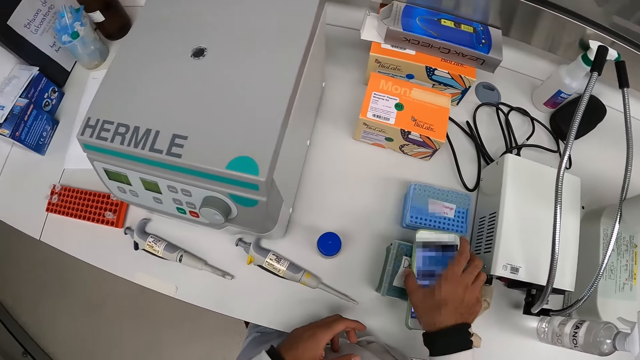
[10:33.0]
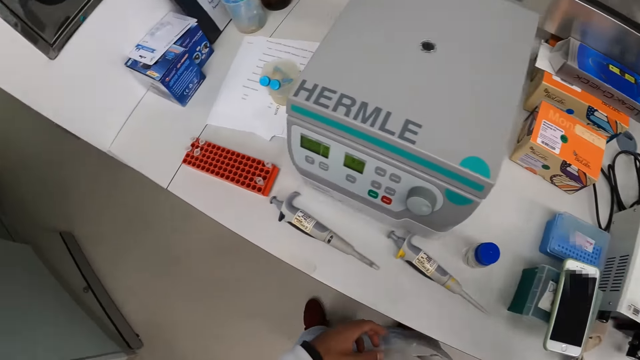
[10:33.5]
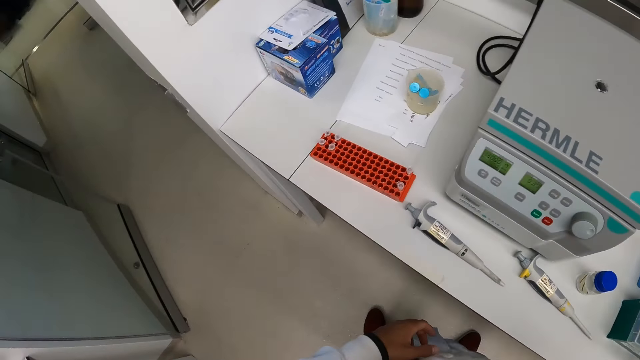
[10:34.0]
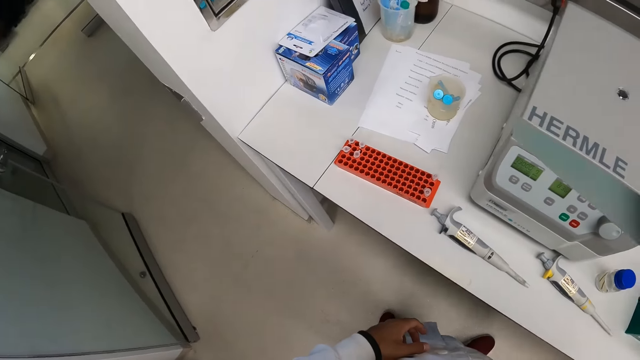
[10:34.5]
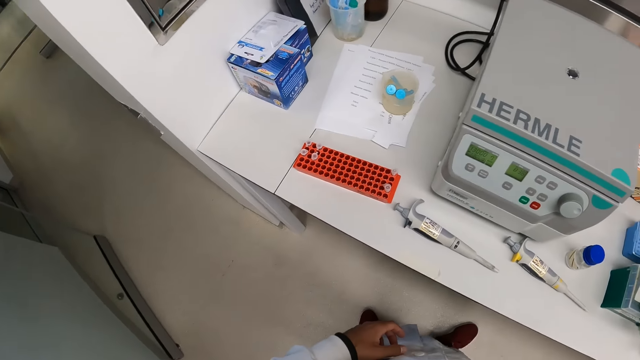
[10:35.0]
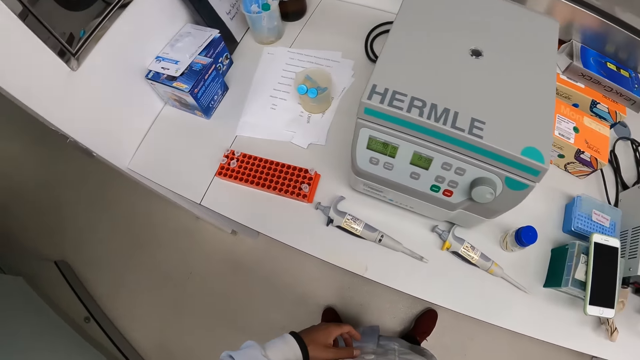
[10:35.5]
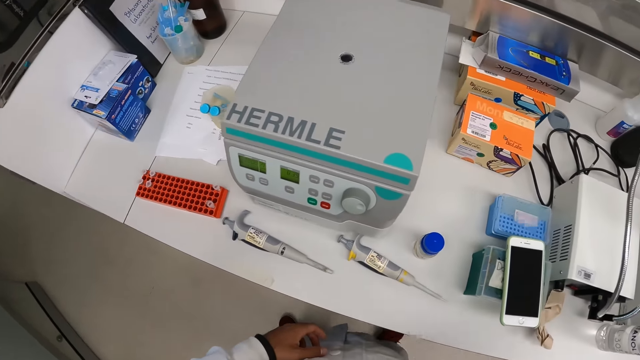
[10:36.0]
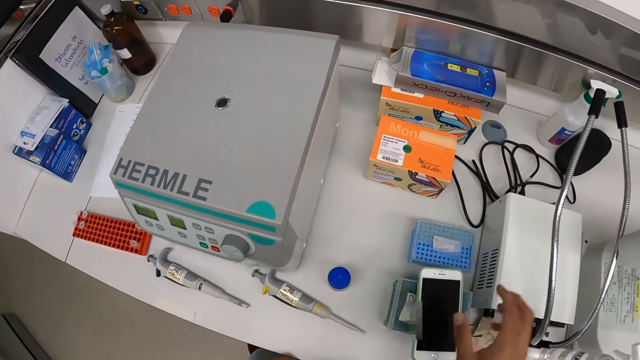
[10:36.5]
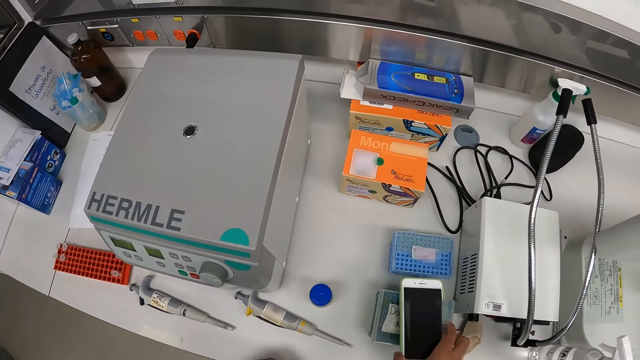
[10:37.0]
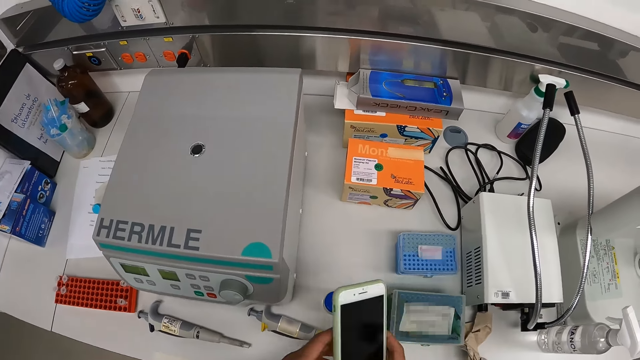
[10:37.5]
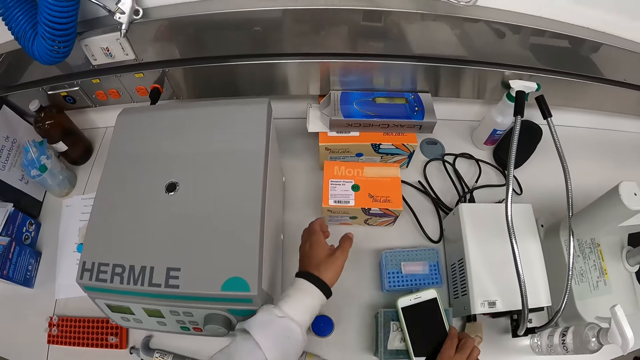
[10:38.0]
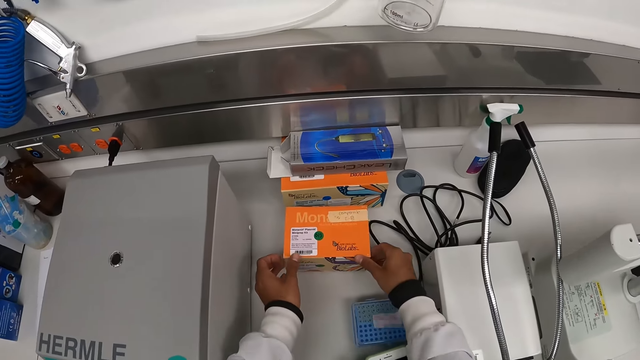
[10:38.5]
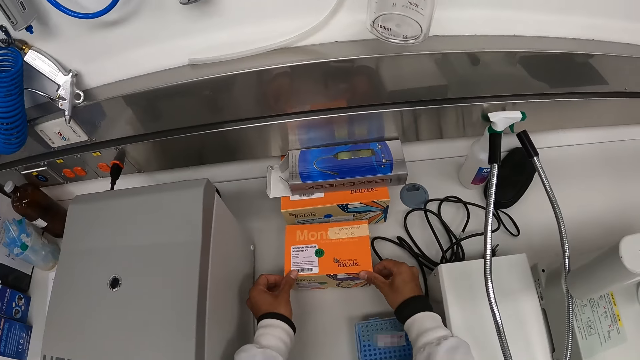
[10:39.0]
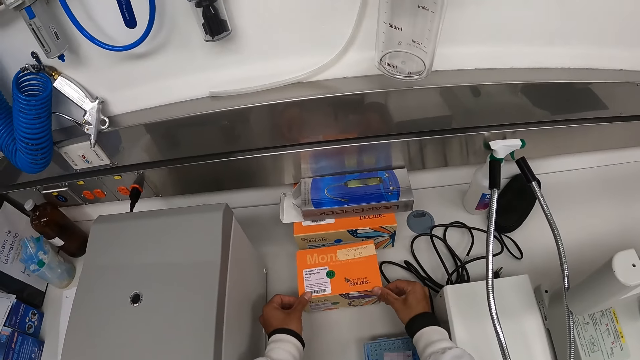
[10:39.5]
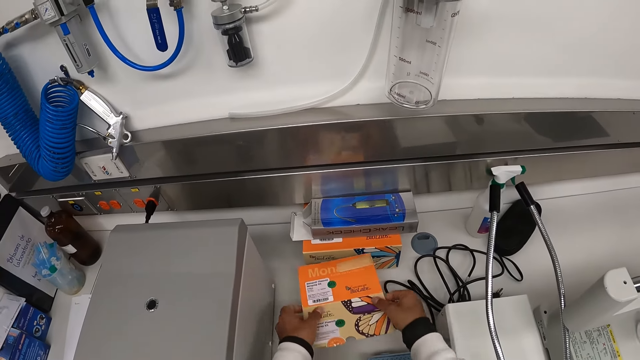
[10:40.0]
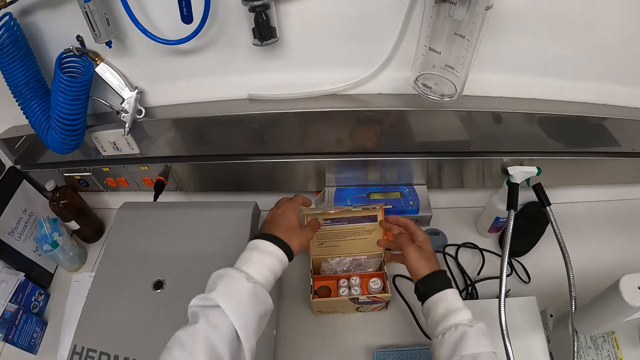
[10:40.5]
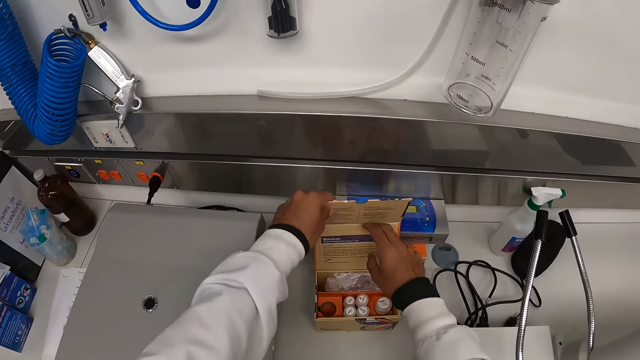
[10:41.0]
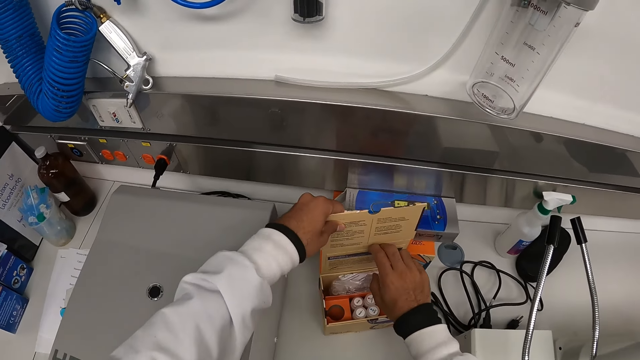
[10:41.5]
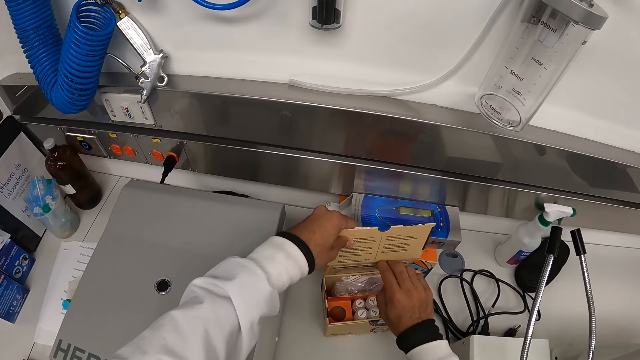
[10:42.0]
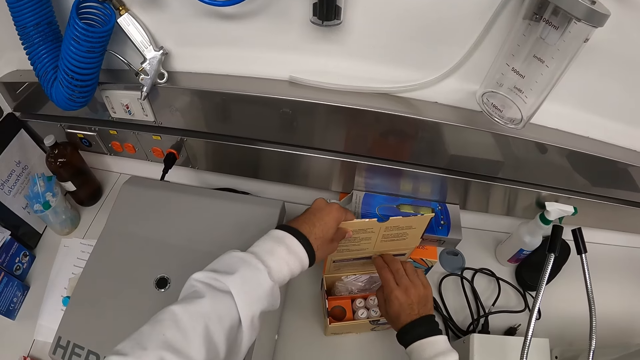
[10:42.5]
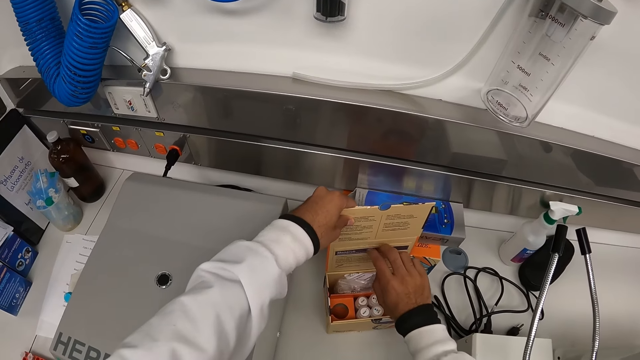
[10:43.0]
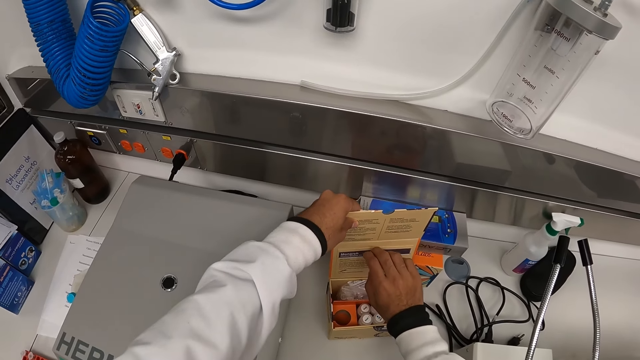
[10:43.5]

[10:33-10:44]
The camera wearer touches his head with his right hand. He picks up the phone. He carries the phone on the container on the table with his right hand. He drops the phone on the container on the table with his right hand. He opens the box on the table with both hands. He picks up a pamphlet inside the box with his right hand.

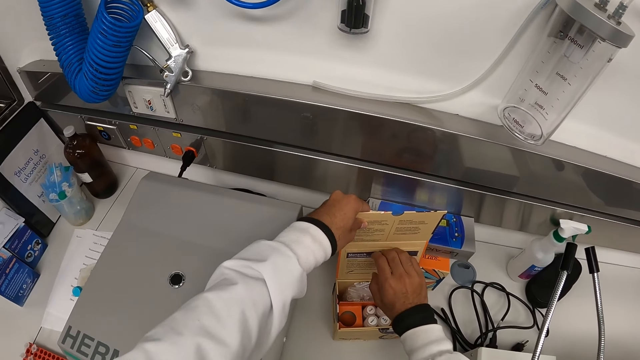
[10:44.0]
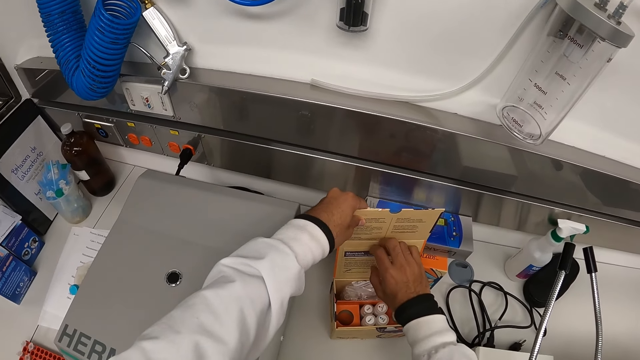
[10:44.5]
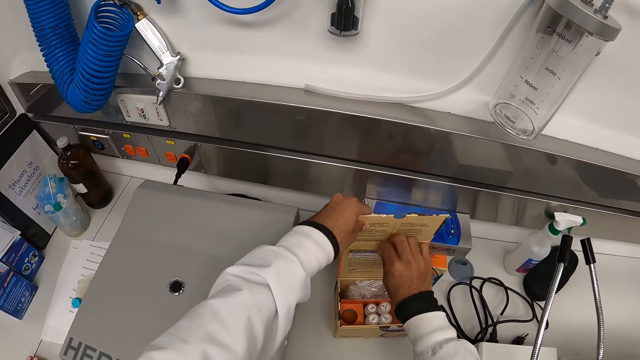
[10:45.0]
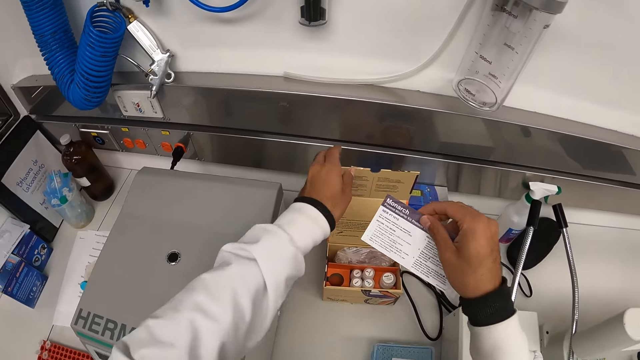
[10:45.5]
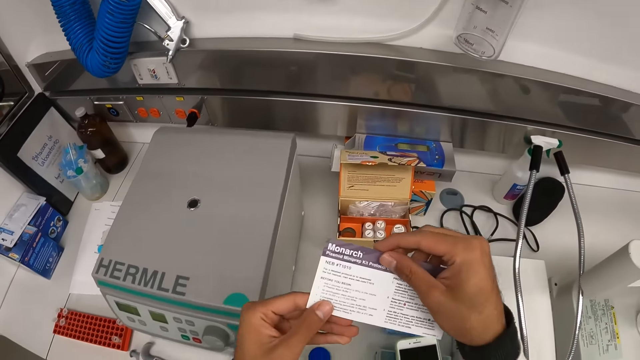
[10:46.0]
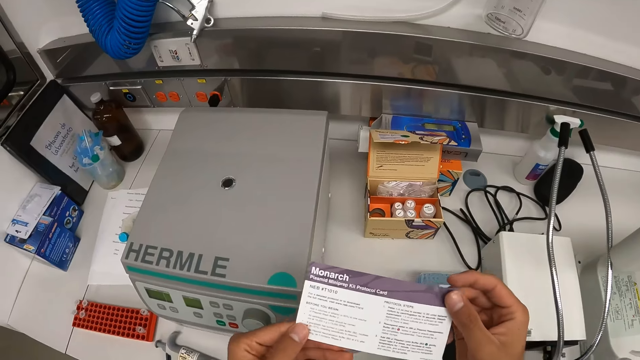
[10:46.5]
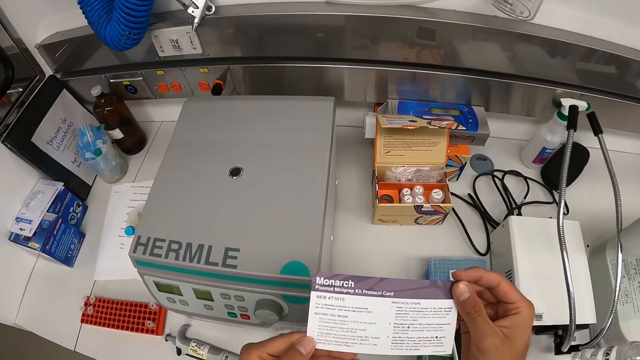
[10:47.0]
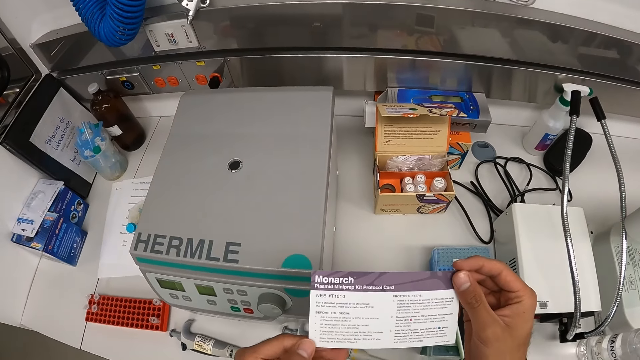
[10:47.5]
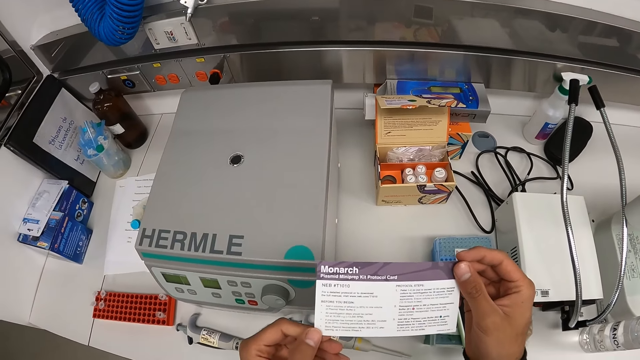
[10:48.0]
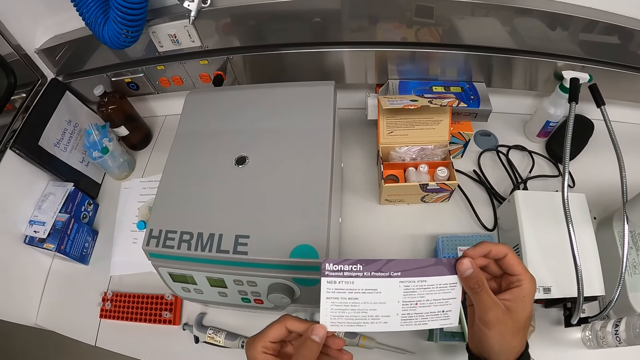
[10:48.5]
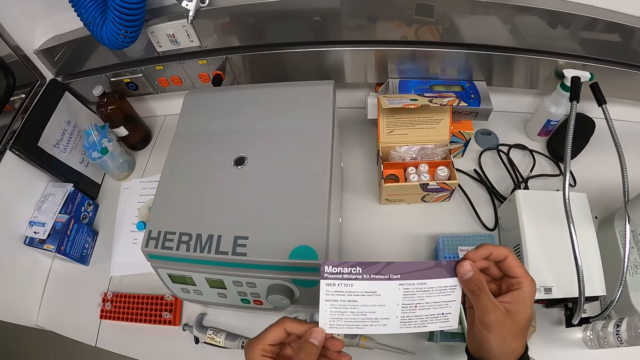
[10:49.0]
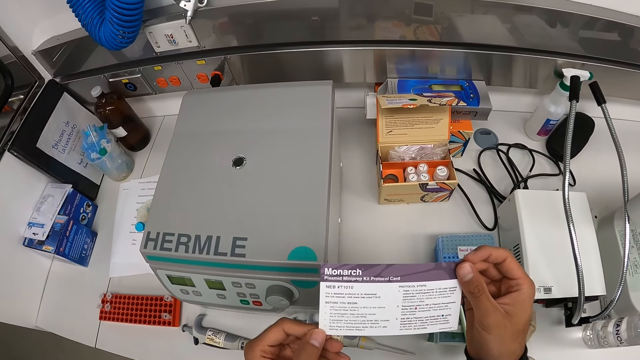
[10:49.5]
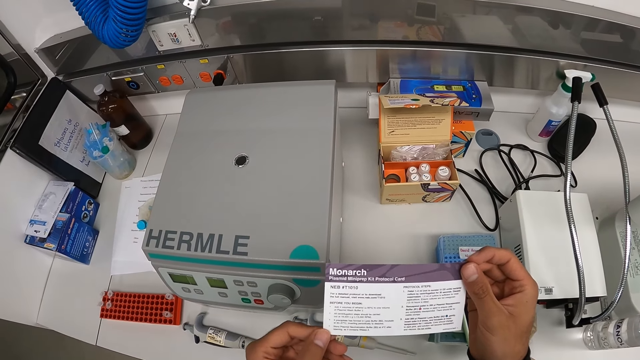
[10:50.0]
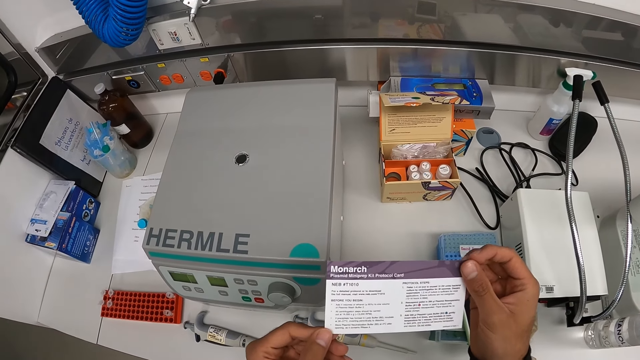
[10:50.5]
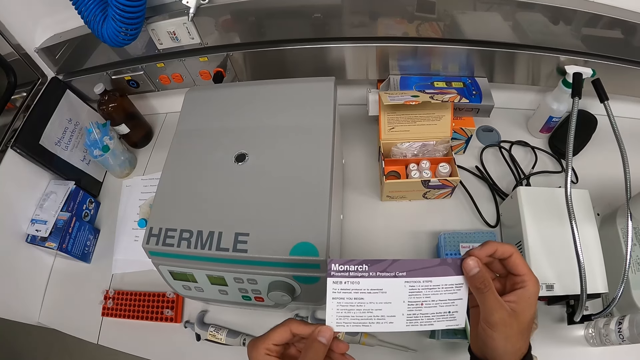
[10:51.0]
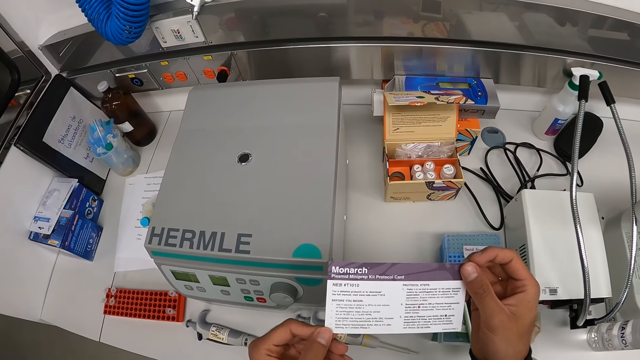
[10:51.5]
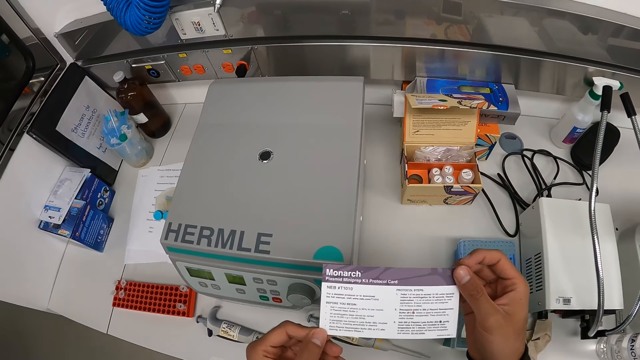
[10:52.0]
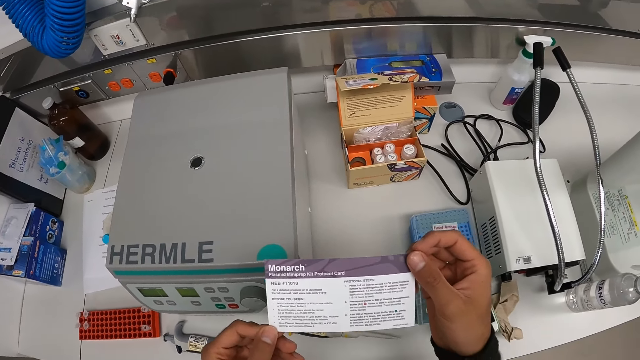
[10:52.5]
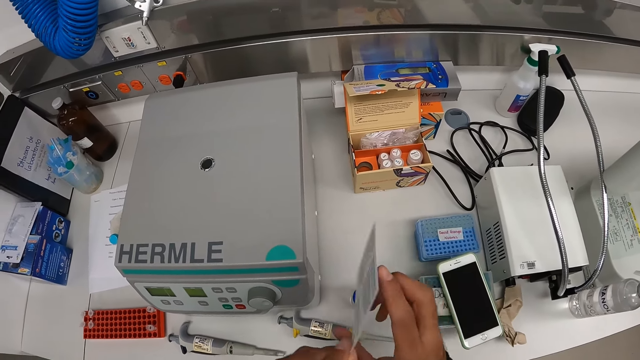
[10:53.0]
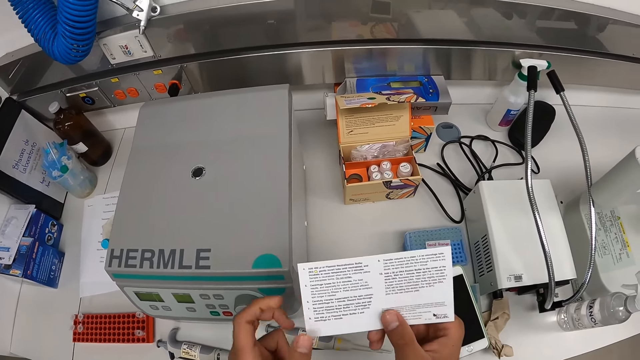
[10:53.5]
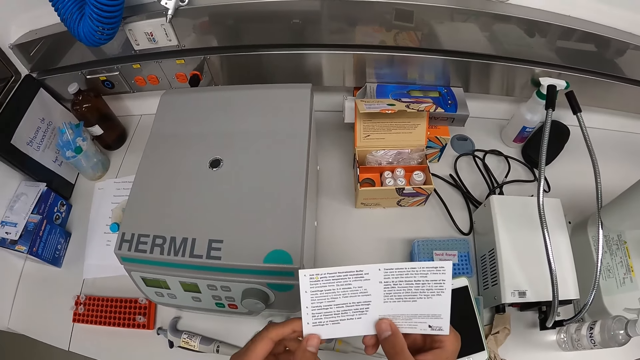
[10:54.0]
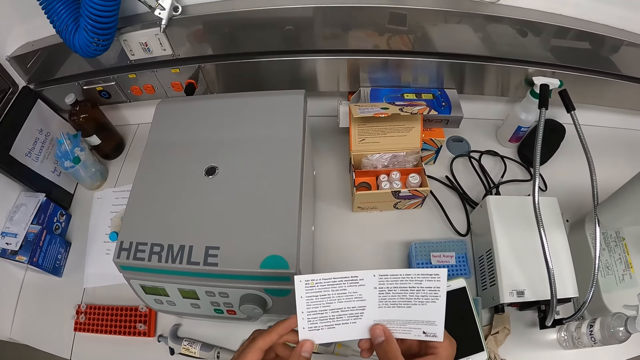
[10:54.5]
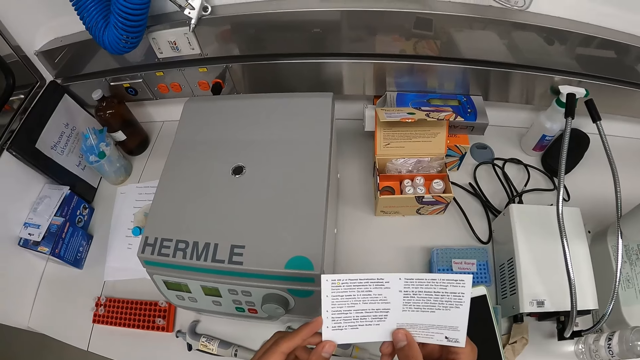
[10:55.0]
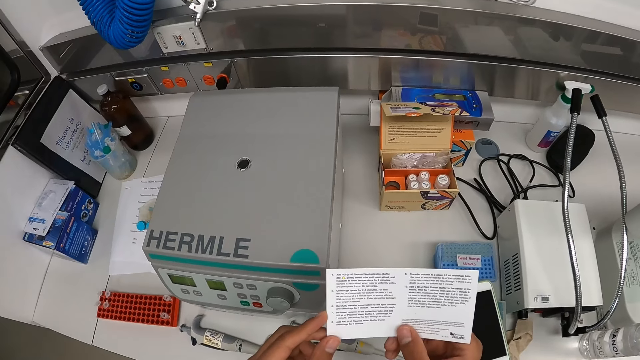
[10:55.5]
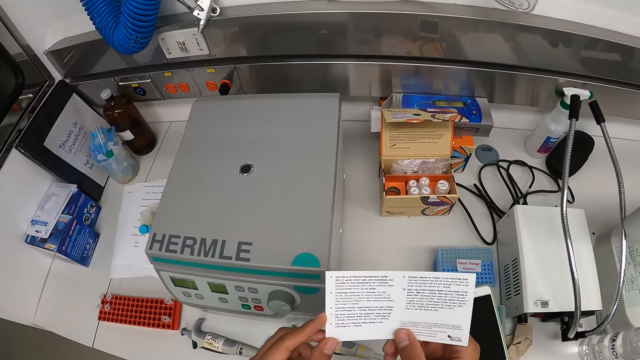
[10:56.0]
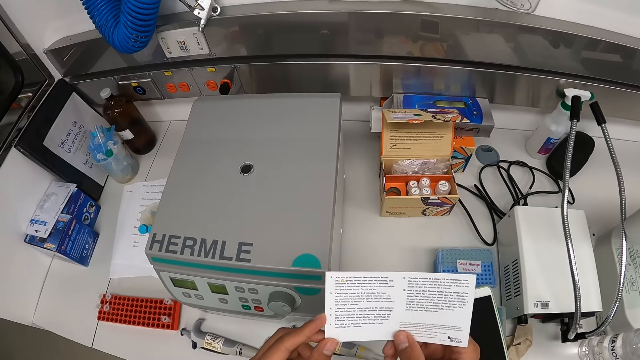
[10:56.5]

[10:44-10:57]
The camera wearer holds the pamphlet or card with both hands. He reads the card. He flips the pamphlet with both hands.
